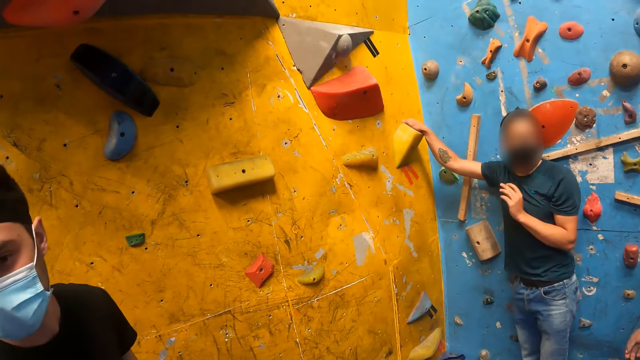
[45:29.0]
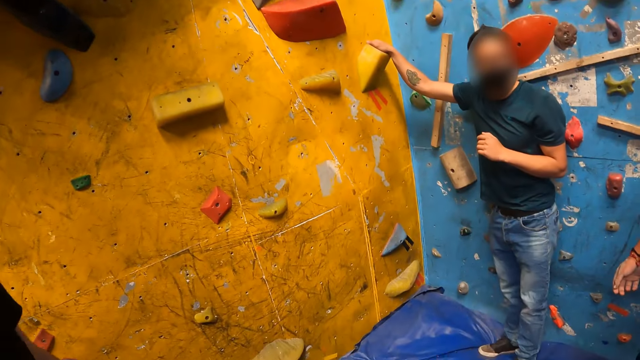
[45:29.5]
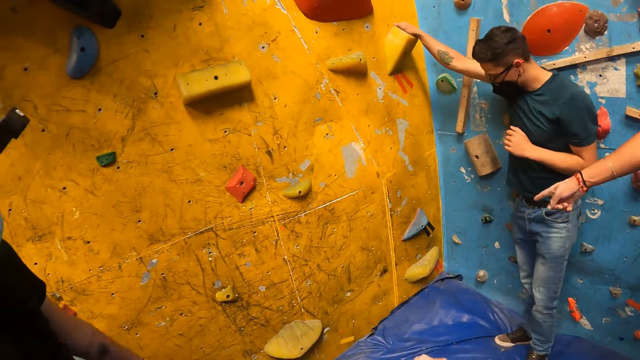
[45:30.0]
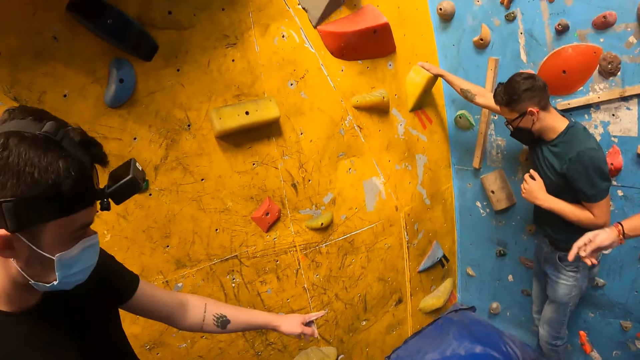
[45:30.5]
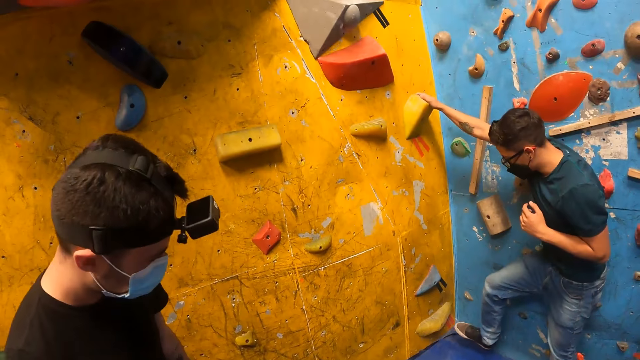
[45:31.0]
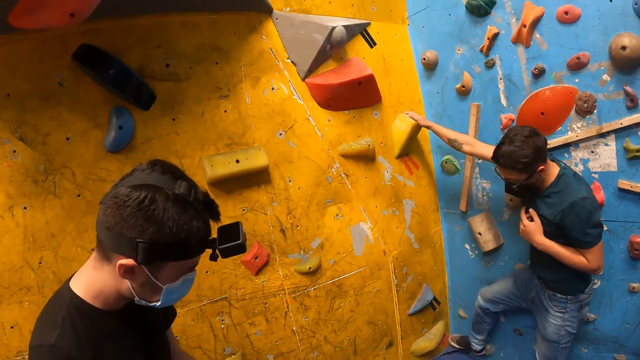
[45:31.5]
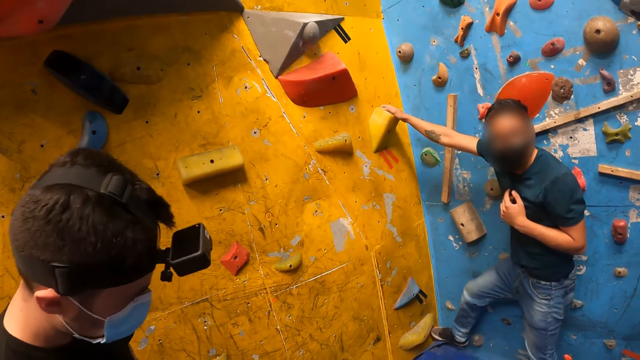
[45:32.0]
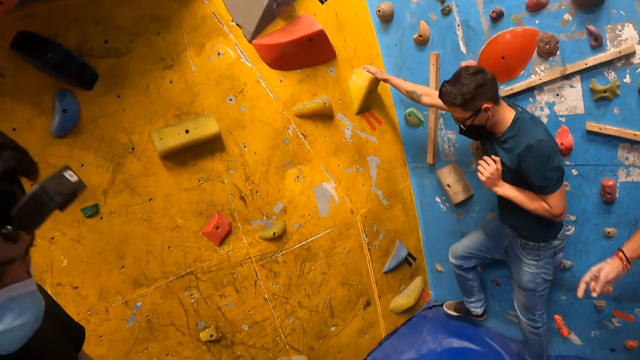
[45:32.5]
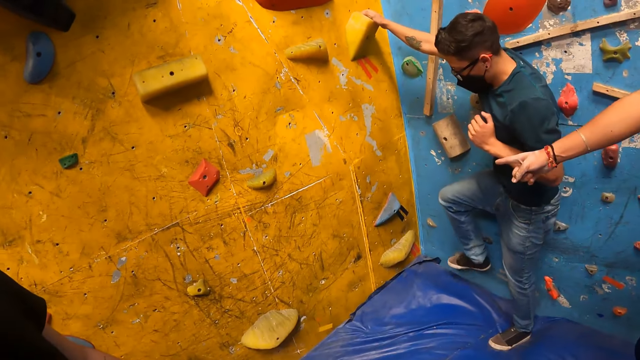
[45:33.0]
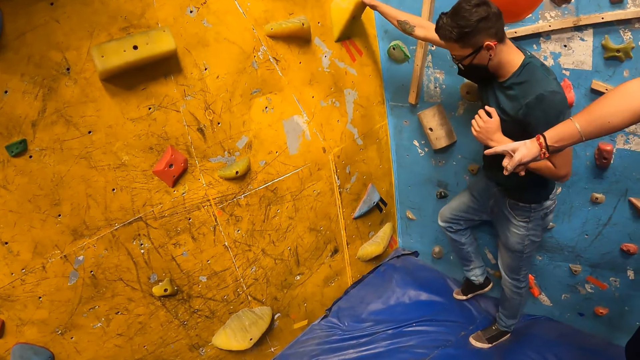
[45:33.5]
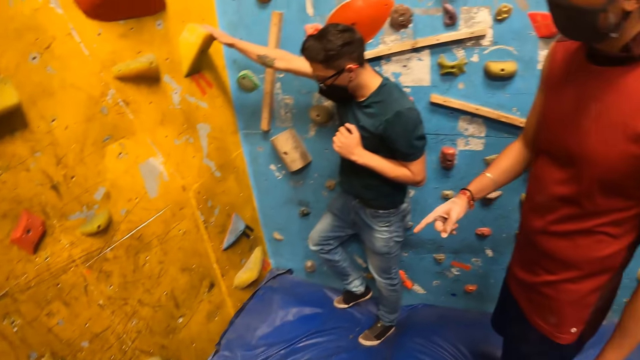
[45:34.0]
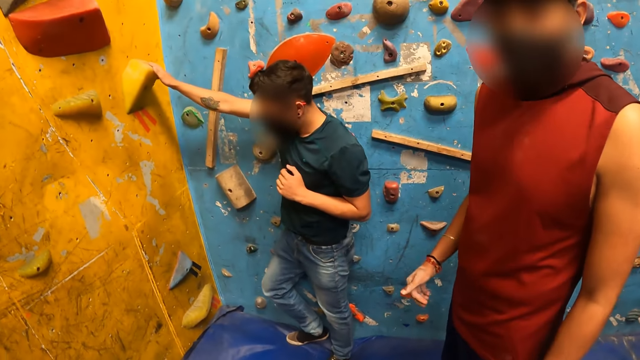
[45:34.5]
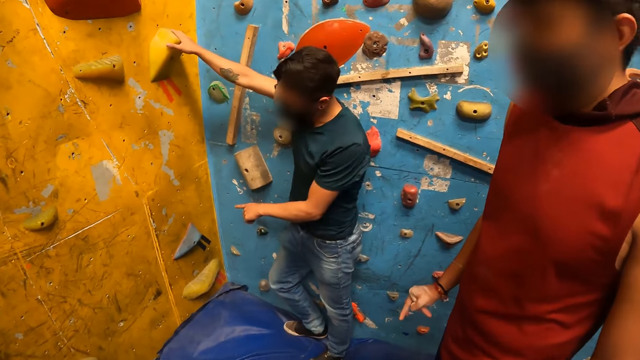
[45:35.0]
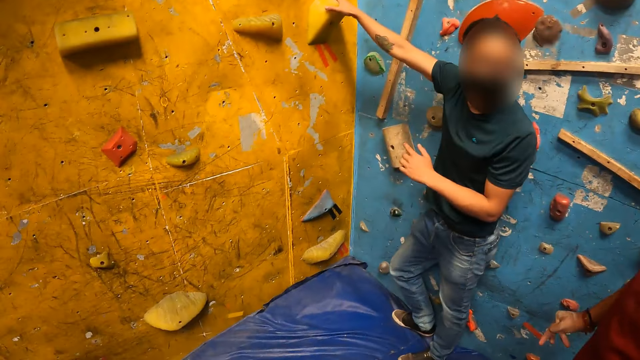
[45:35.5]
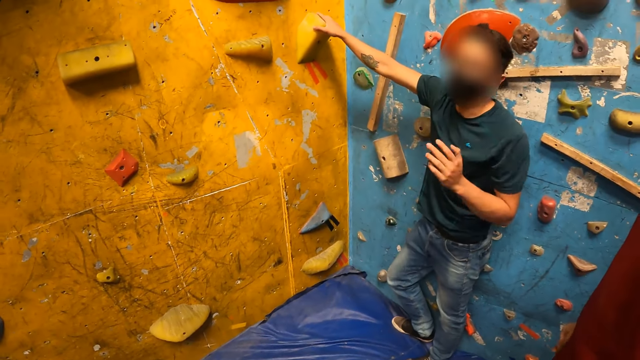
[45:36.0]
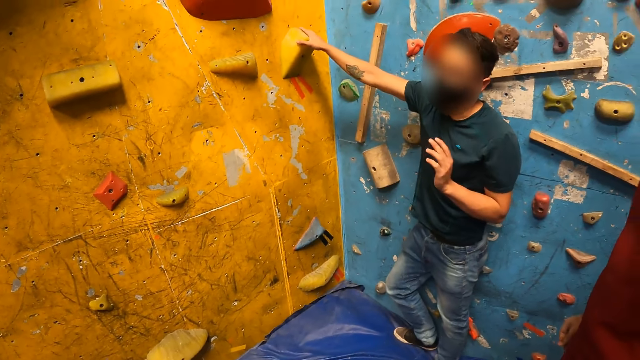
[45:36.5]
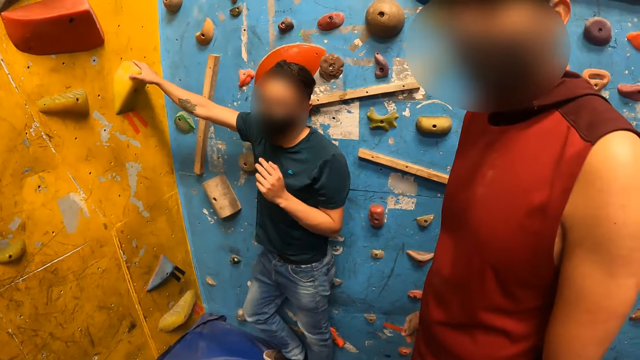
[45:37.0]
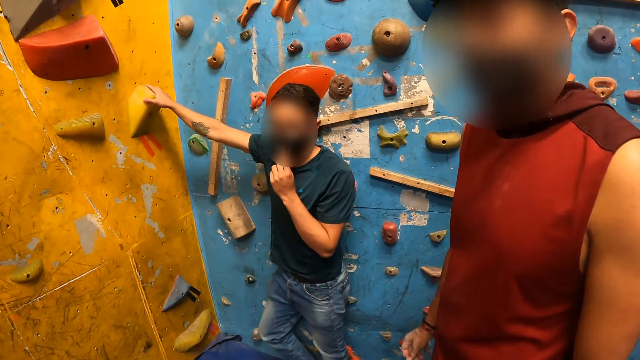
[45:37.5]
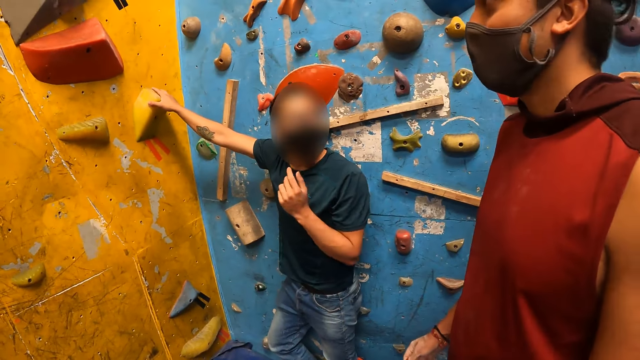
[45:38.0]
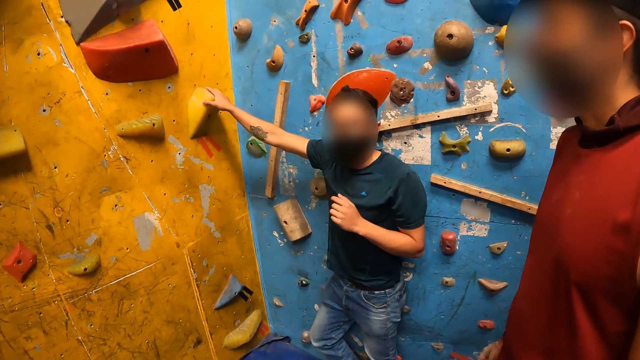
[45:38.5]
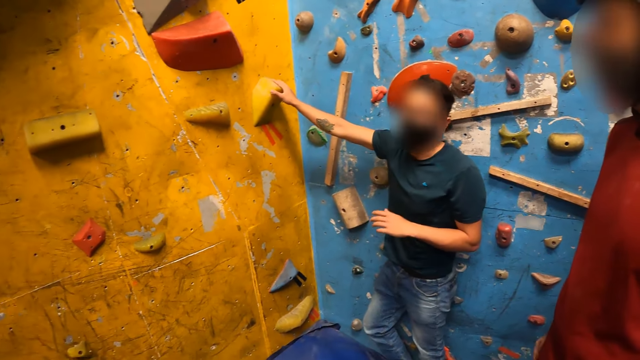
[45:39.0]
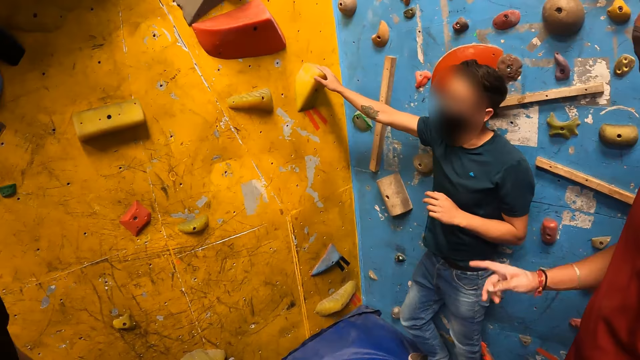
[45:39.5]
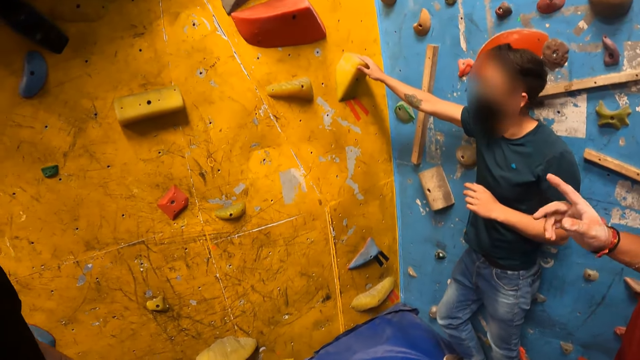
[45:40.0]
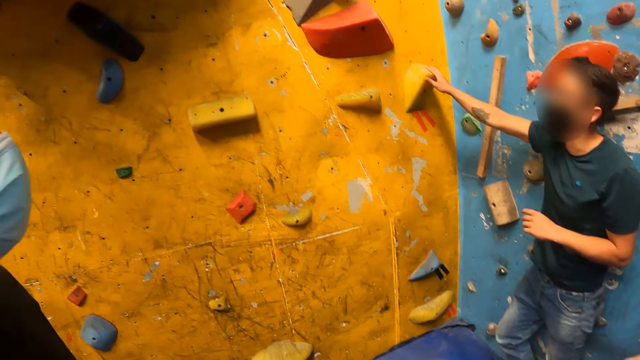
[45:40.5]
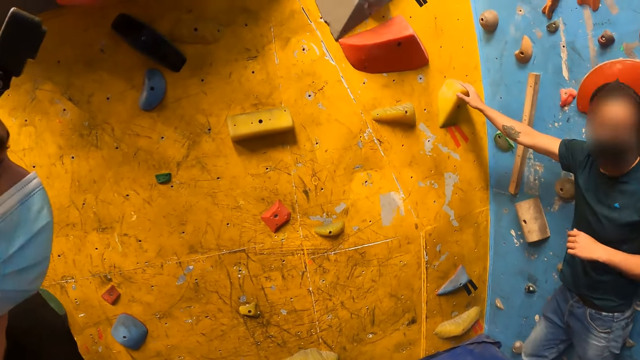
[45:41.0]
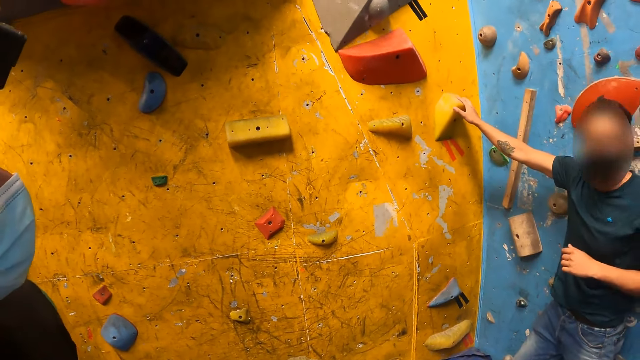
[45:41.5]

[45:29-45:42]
A man raises his left hand. Another man and a third man point at something. The first man kicks a rock on the wall with his right leg, steps on the wall with one leg, and looks aside. The third man points at something. The first man points at something, moves his hand, and adjusts the mask. The third man talks to the first man. The third man points at something.

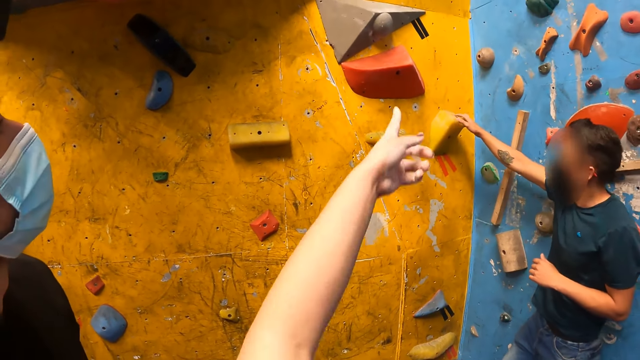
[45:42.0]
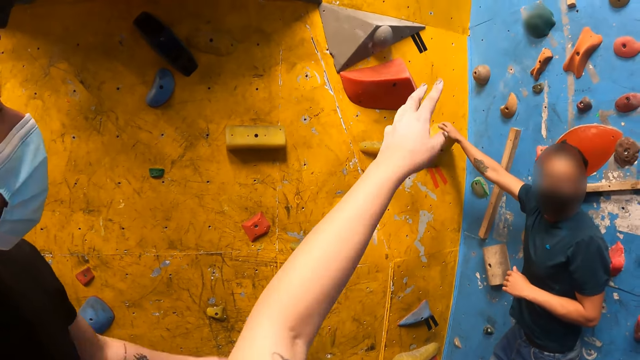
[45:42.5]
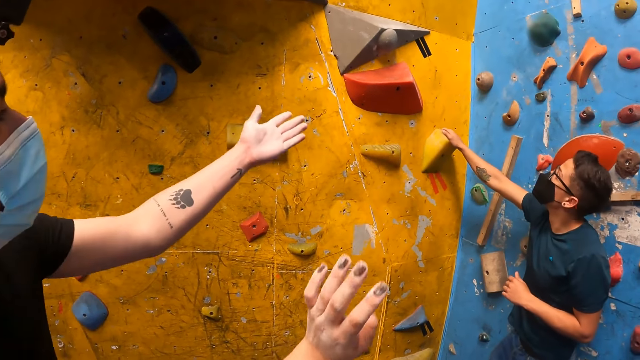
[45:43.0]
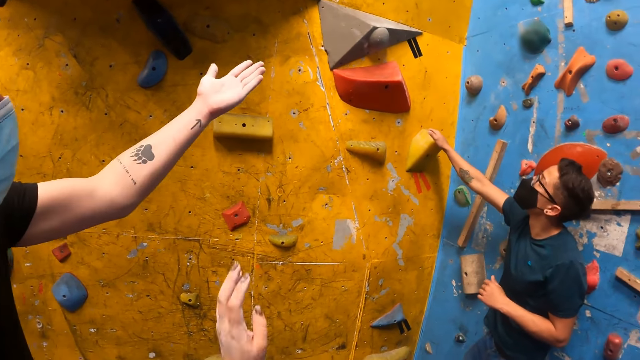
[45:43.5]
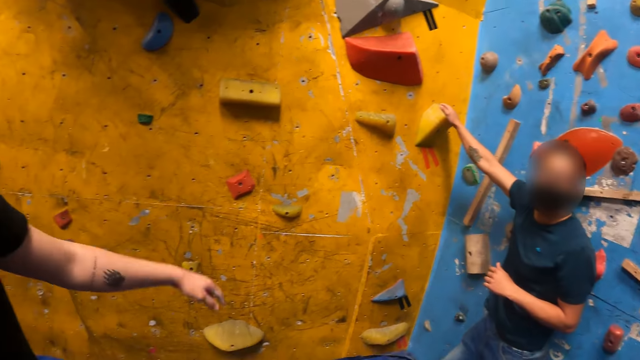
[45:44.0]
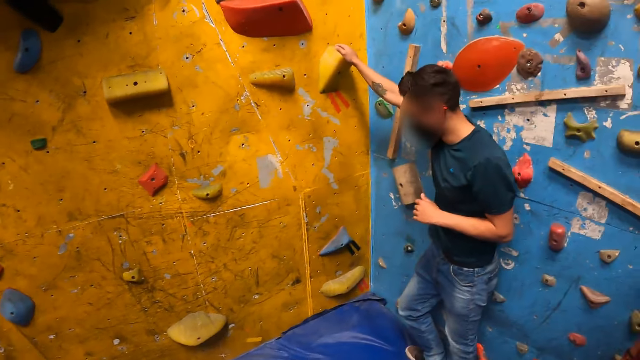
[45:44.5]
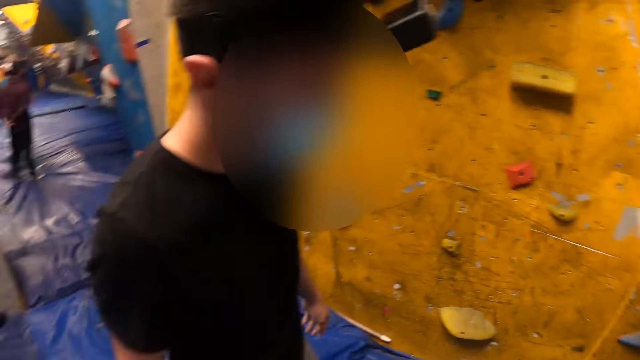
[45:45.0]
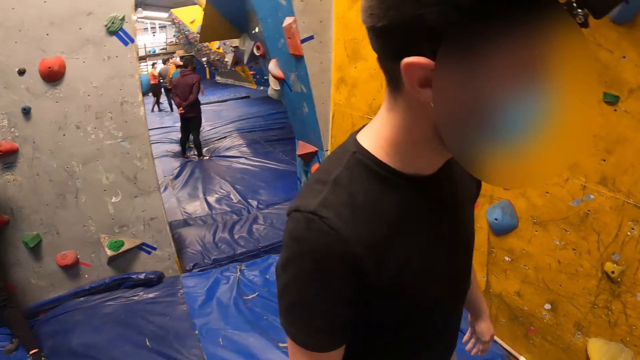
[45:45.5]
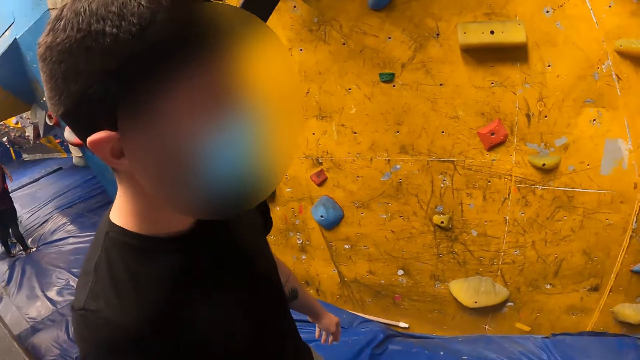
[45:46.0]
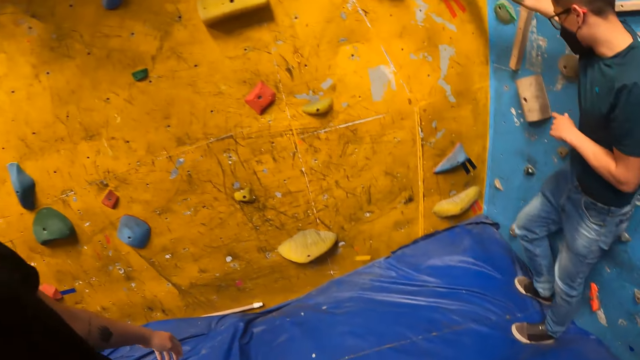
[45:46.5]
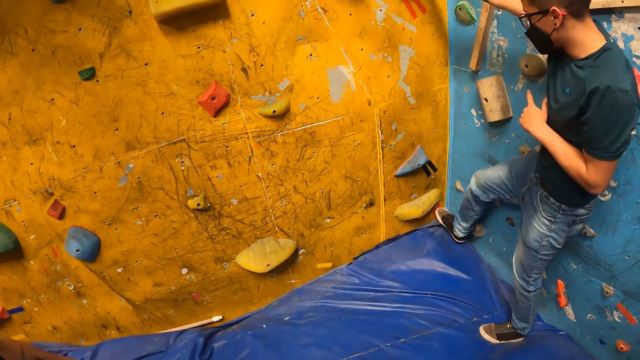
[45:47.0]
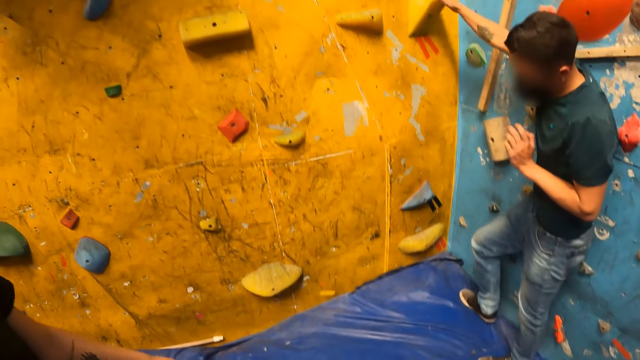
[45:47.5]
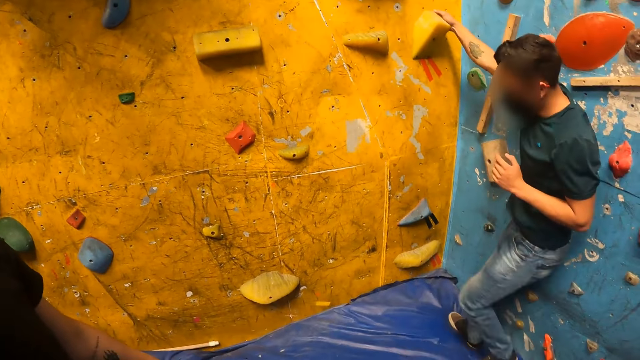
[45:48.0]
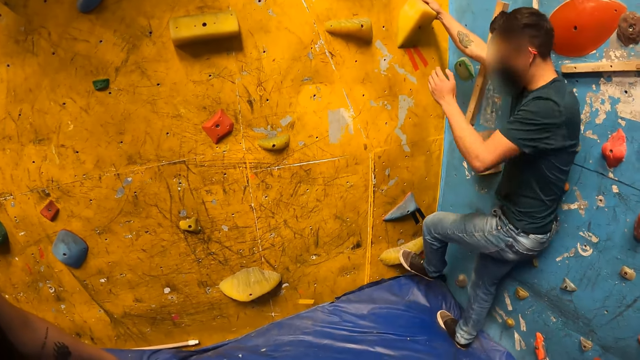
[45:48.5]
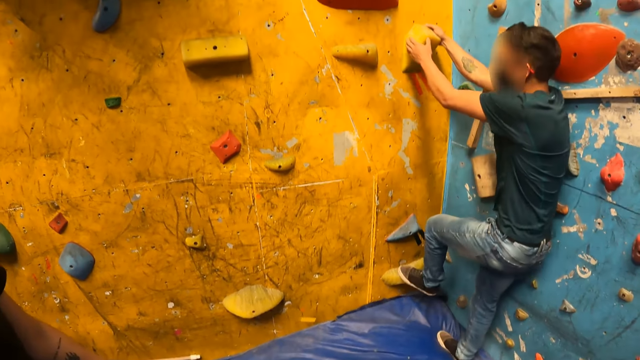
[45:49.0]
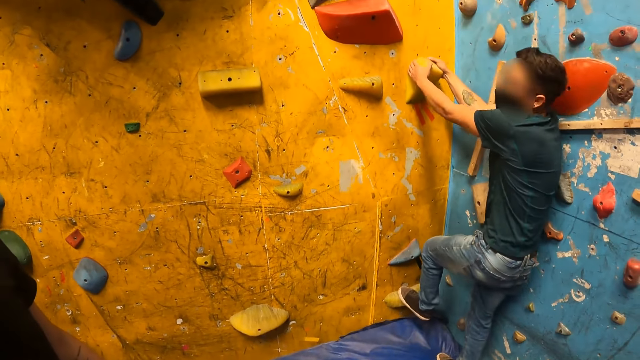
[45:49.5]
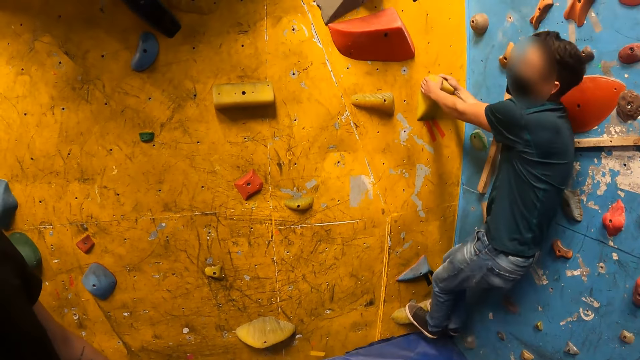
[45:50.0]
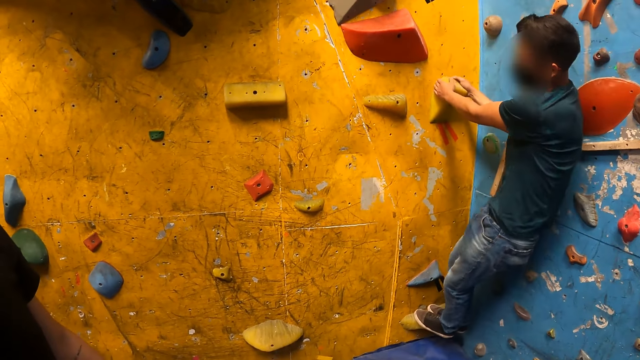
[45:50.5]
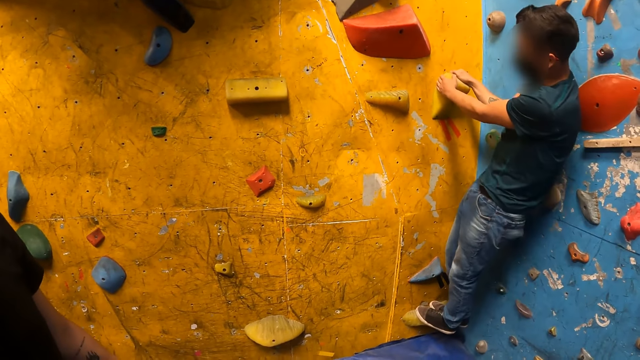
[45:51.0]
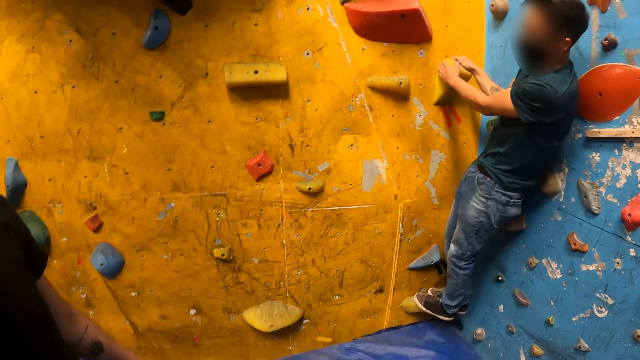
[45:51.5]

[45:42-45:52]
The camera wearer points at something. A man points at something and drops his hand down. The camera wearer looks around. Another man steps on something with the right leg and climbs the rocks on the wall.
